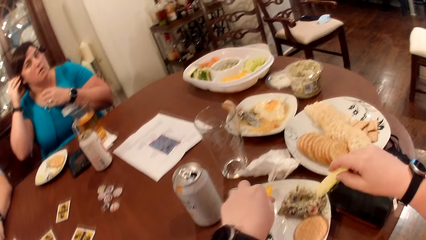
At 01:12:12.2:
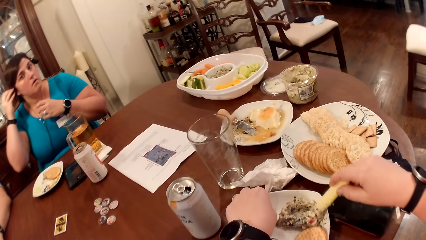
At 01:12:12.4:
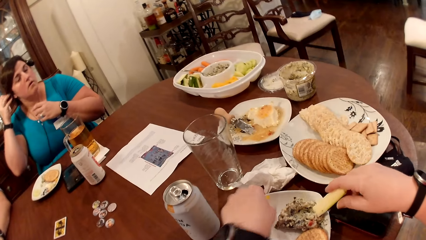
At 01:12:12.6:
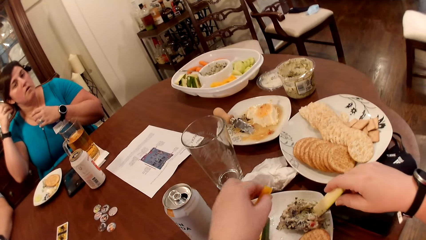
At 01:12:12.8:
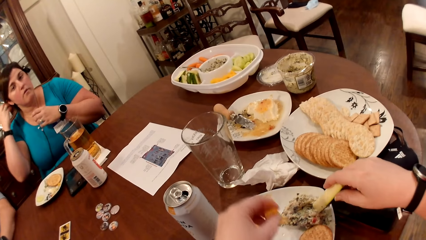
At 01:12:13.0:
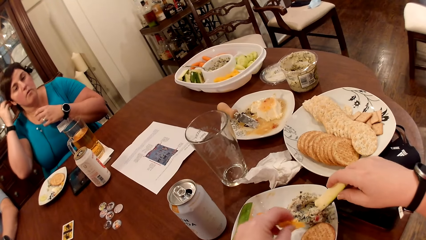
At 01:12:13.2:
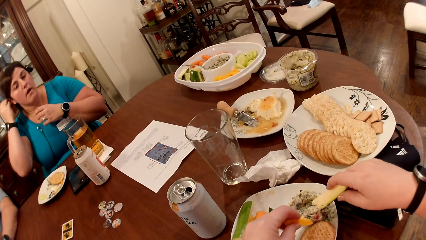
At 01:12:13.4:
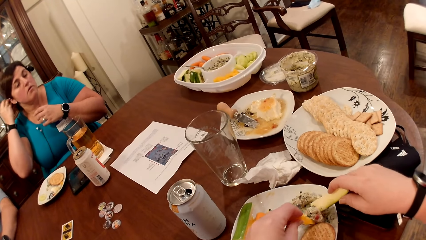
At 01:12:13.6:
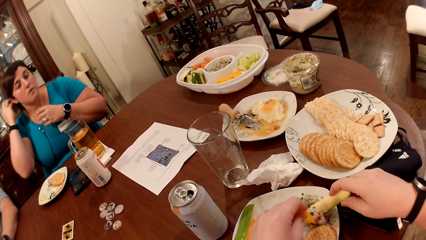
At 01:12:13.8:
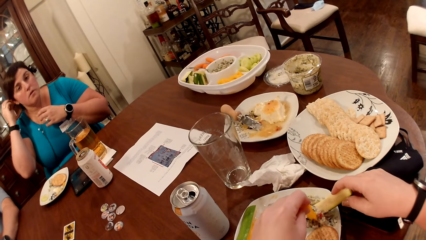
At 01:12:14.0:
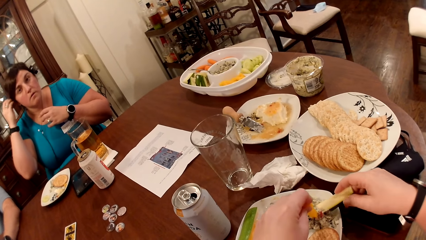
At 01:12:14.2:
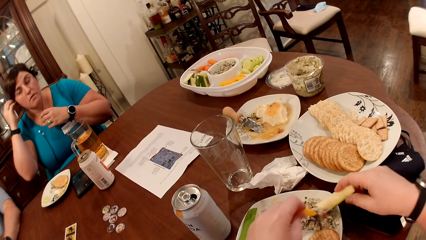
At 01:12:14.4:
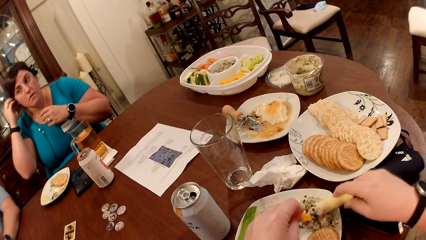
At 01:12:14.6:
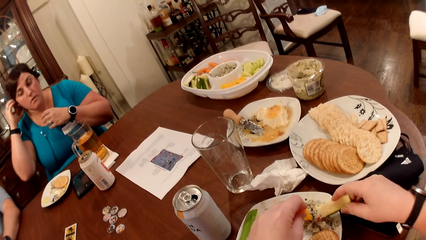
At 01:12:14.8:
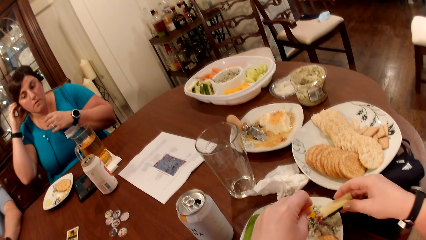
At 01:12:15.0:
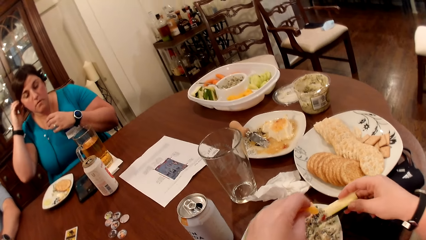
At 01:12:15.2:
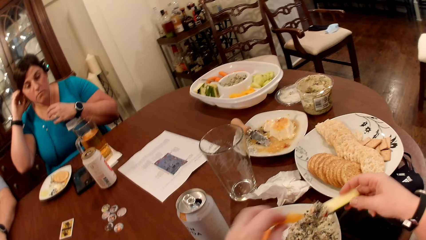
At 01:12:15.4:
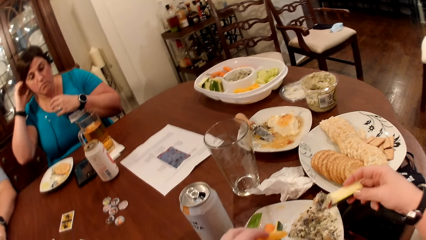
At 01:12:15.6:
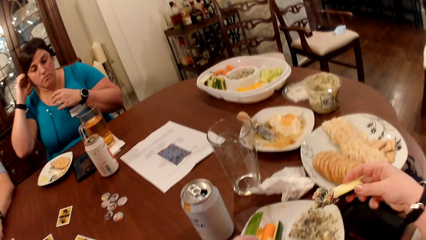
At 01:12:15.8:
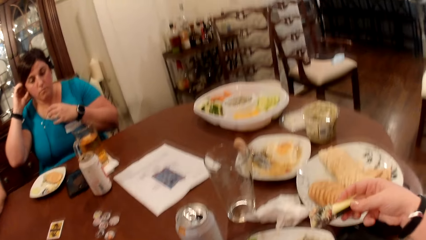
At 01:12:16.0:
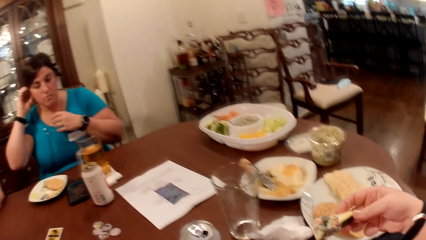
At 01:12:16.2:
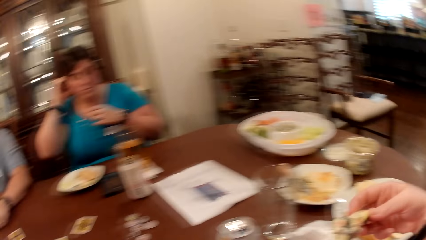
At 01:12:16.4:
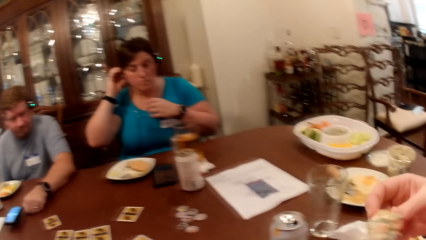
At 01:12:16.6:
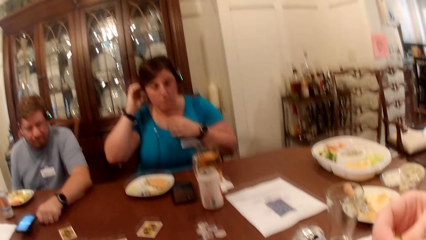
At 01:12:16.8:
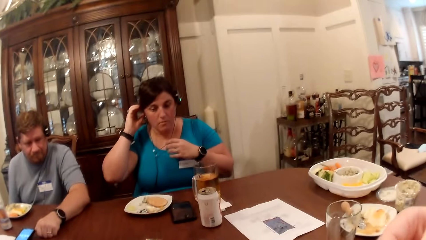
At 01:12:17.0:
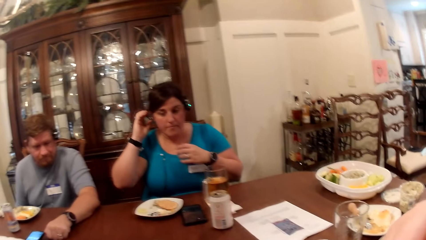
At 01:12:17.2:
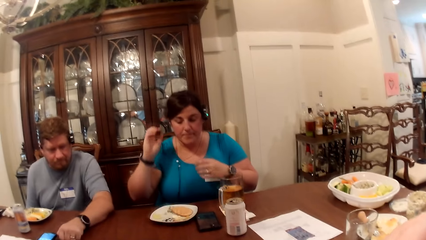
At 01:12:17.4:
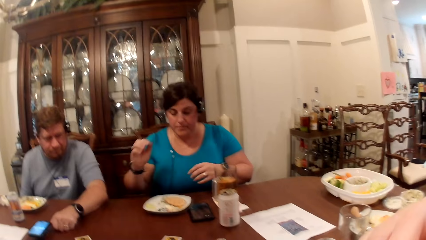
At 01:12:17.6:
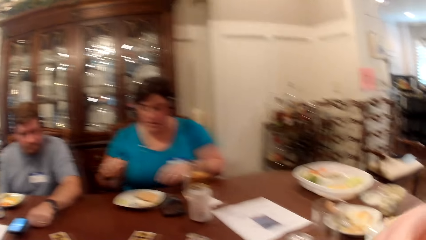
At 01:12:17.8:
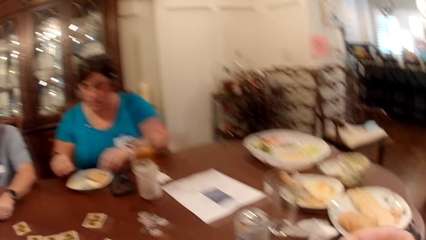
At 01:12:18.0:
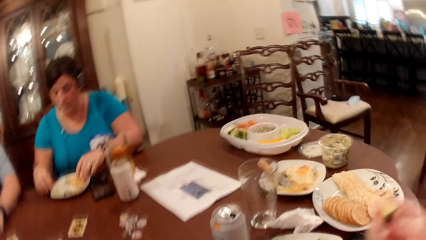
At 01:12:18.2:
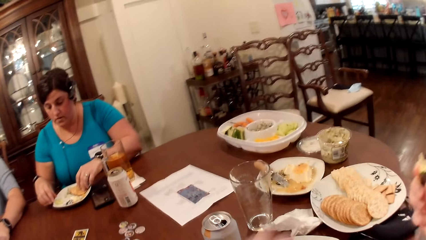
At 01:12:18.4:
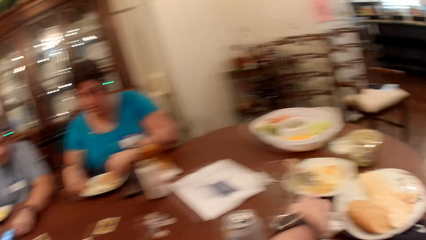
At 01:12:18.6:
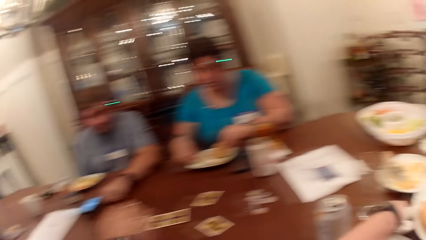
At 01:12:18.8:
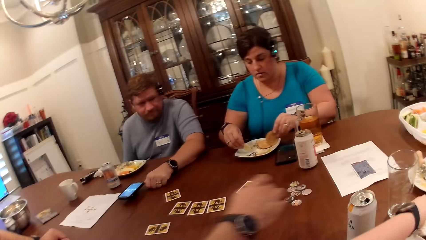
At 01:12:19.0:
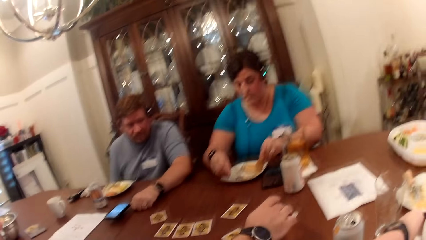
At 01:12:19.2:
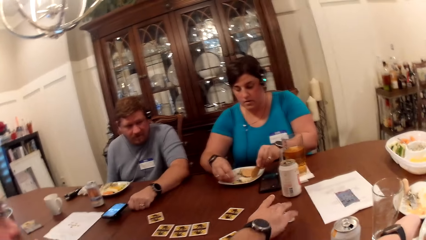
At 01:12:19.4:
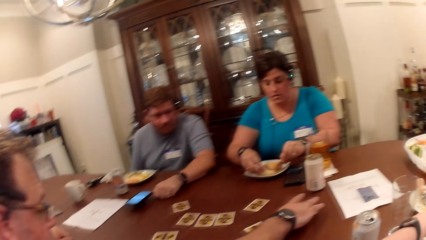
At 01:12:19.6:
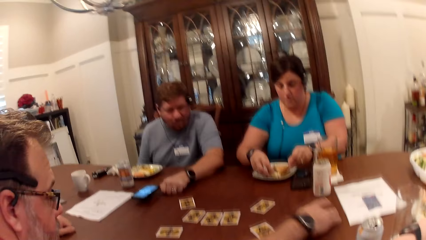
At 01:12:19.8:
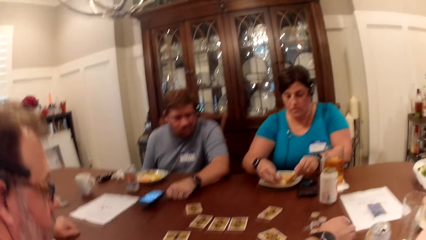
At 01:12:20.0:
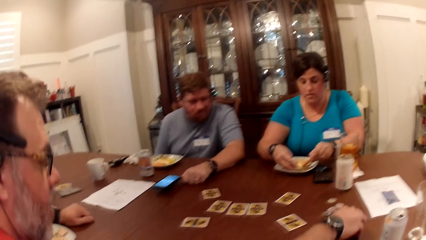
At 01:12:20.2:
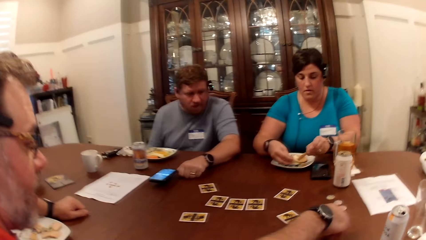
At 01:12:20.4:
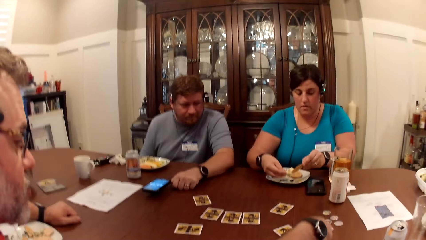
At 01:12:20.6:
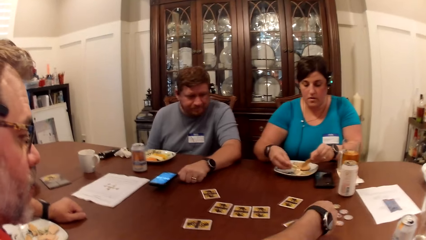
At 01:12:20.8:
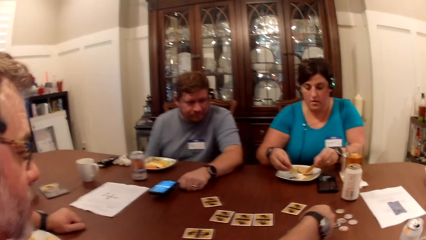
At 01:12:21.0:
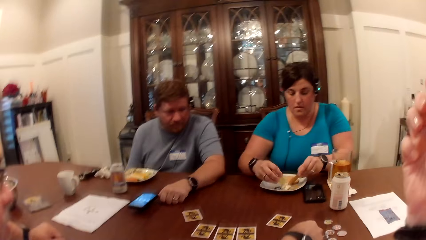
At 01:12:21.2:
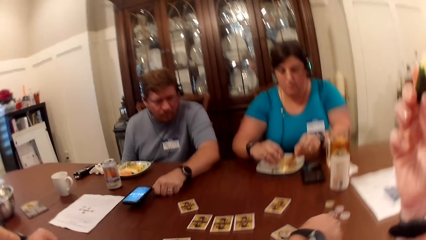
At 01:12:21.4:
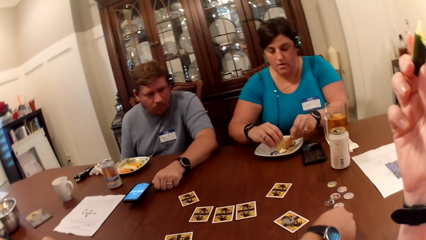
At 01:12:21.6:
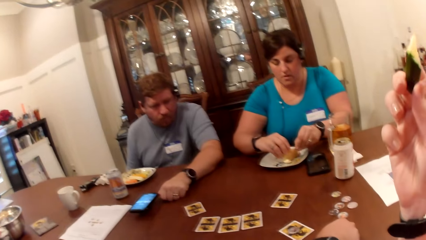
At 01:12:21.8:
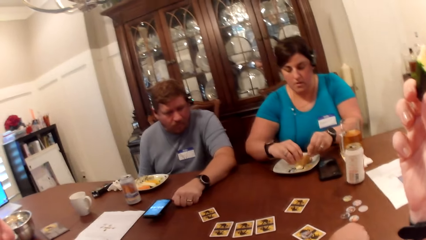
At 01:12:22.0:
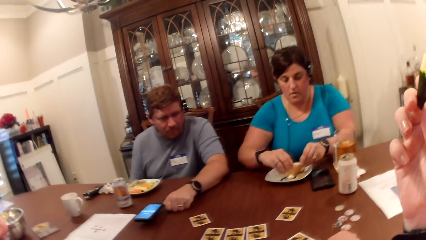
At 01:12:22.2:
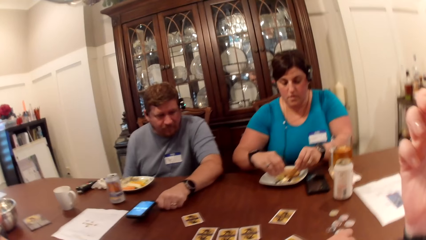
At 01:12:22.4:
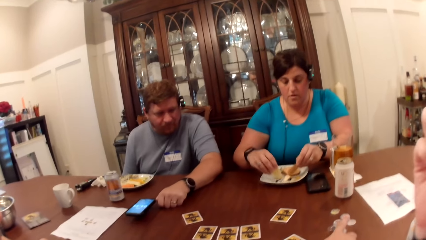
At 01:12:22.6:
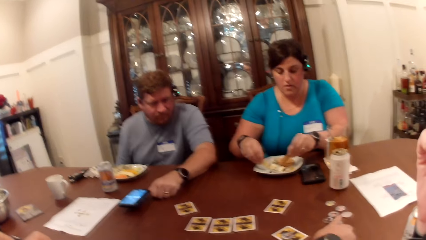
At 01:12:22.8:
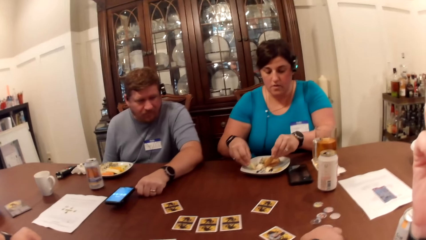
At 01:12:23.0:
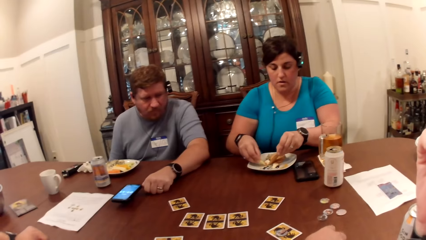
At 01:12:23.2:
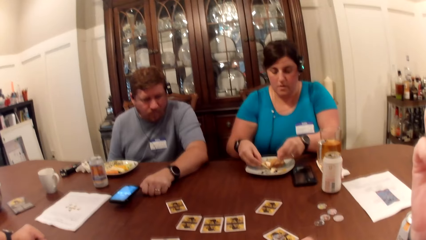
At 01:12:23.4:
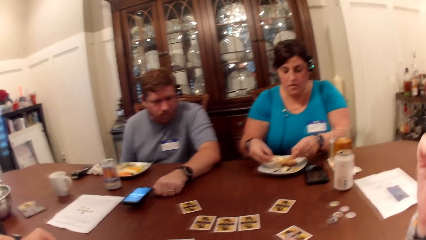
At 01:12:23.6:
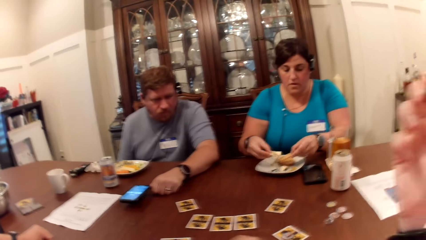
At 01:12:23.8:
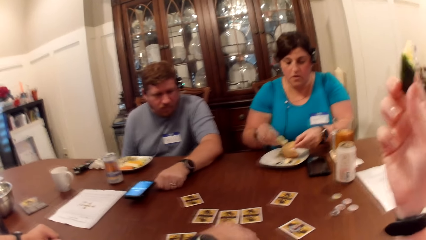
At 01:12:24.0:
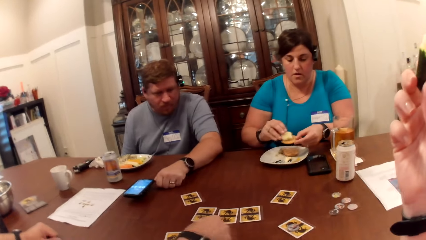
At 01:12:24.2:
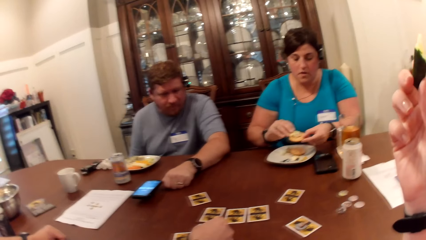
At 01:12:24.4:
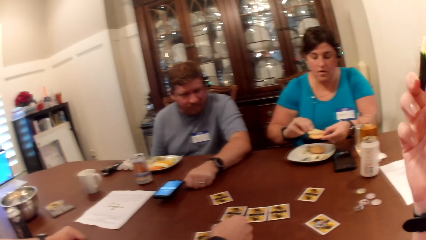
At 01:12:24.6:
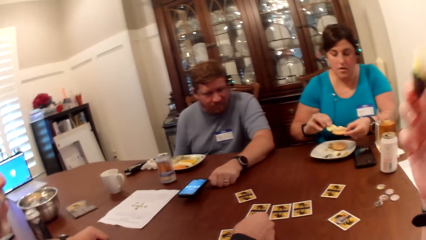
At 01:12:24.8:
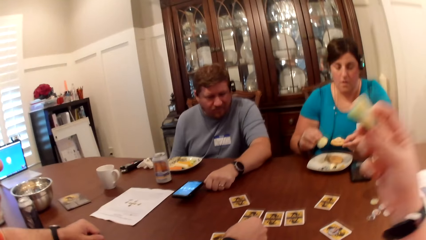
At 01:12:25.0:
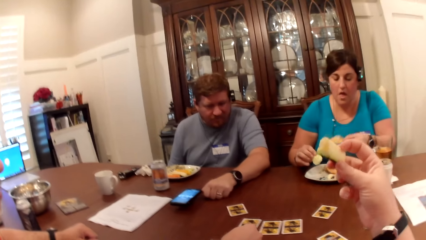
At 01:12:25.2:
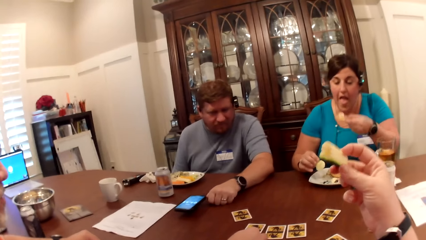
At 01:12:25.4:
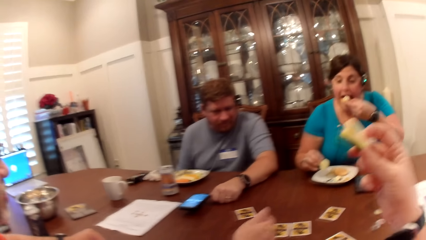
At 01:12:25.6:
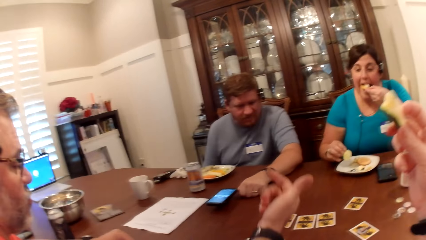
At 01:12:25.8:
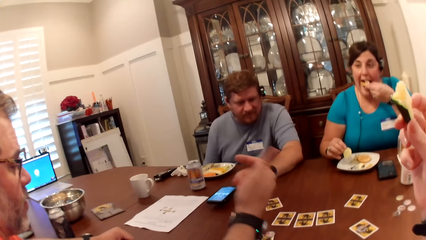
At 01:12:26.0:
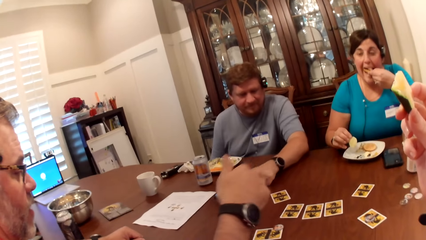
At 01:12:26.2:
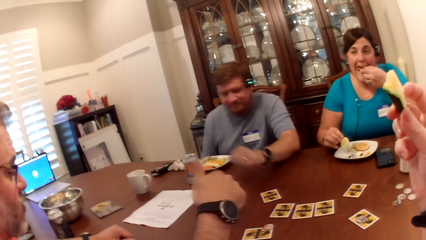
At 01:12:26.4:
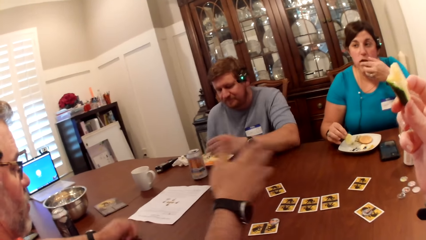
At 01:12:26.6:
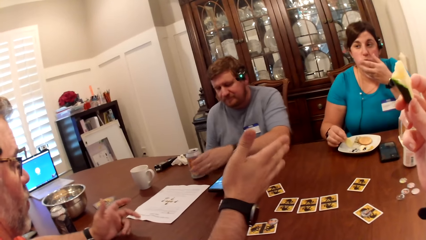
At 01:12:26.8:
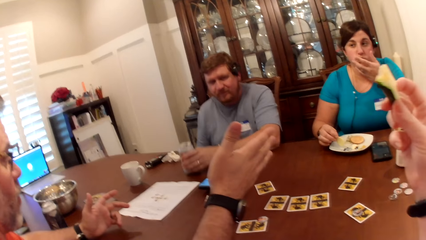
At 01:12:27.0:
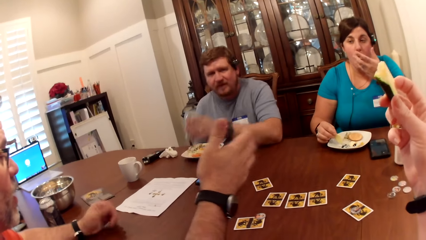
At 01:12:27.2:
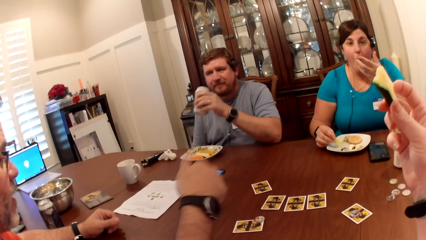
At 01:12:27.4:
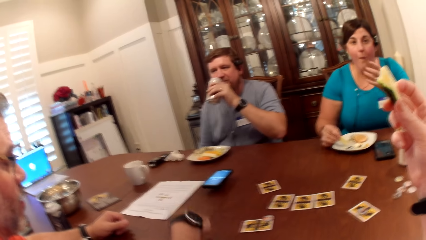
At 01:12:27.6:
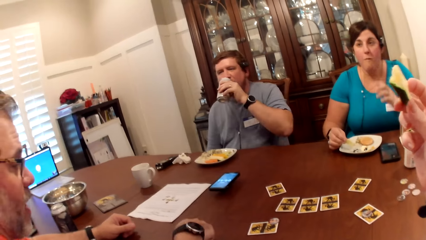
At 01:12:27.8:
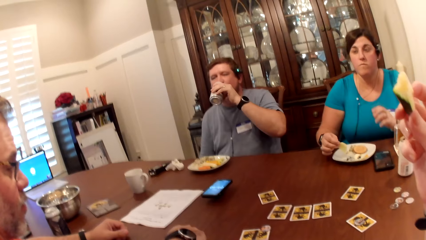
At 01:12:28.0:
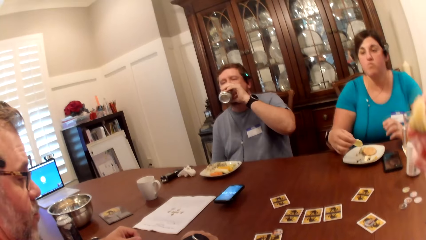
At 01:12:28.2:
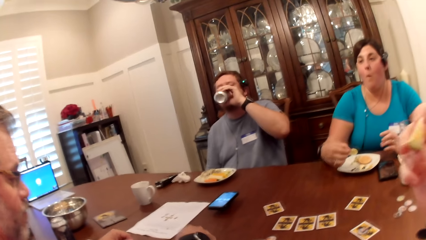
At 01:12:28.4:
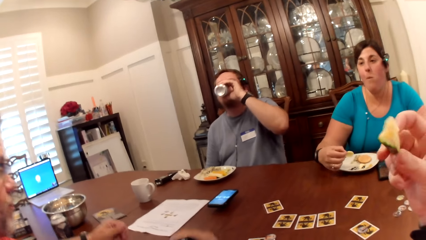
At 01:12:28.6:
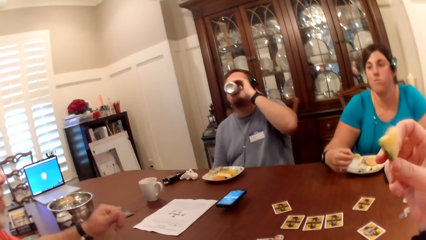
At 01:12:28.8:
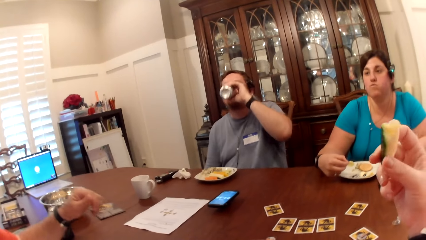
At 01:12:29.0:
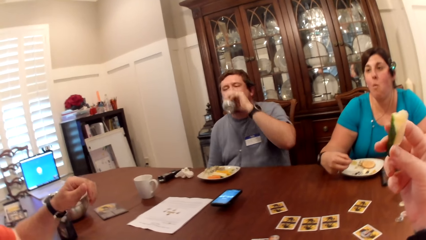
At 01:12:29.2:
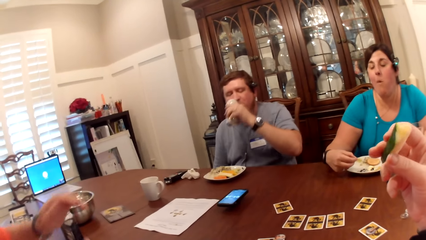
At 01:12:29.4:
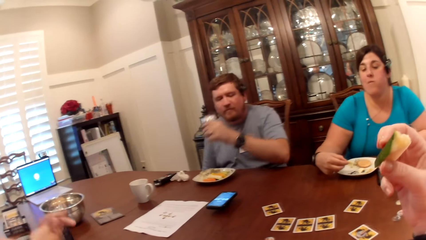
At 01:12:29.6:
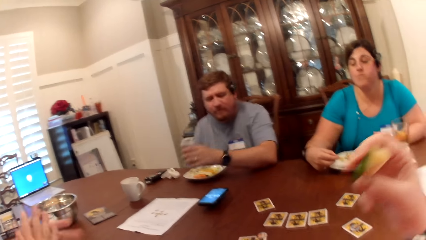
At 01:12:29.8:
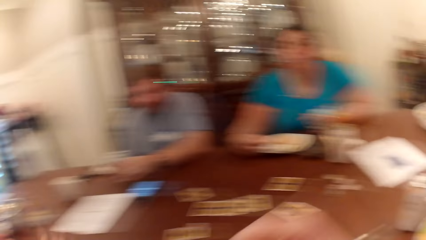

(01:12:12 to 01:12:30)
The camera wearer picks a slice of pawpaw from the plate on the table with her left hand. She packs cream from the plate with the slices of fruits in both hands. A woman nods. The camera wearer eats the slice of cucumber in her right hand. She touches a paper towel on the table with her left hand. A man moves chips on the table with his right hand. Another woman picks a biscuit from a plate on the table with her left hand. Another man picks something. The camera wearer holds a slice of cucumber in her right hand. She eats a snack. The second woman eats the biscuit in her left hand. Another man picks a can from the table with his left hand. He drinks from the can in his left hand.
